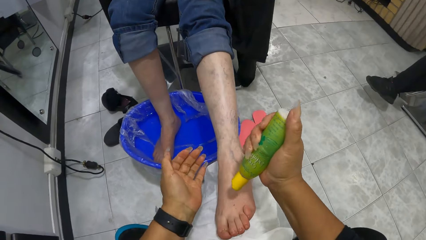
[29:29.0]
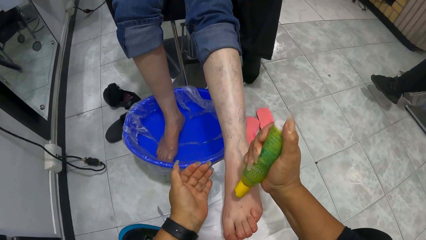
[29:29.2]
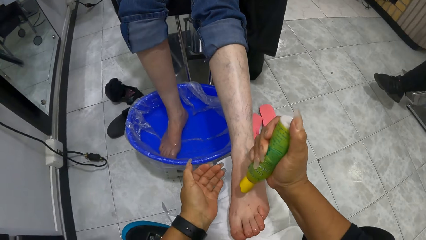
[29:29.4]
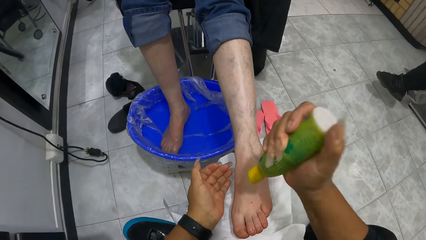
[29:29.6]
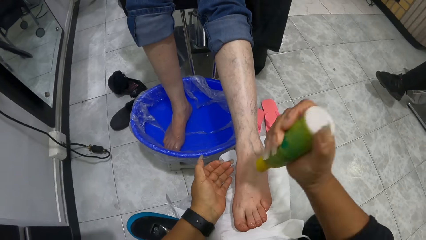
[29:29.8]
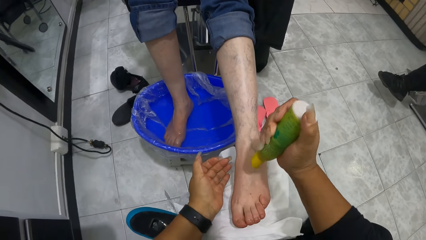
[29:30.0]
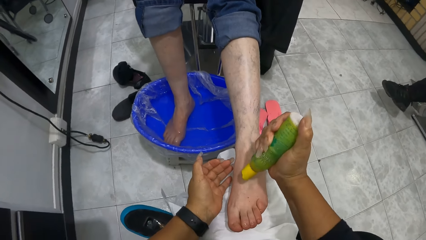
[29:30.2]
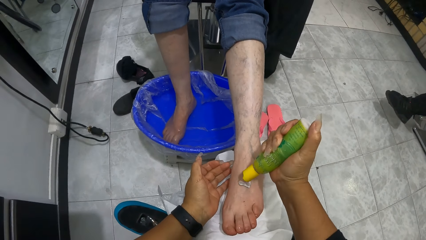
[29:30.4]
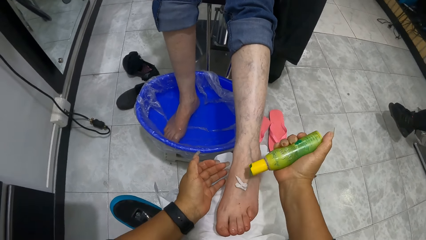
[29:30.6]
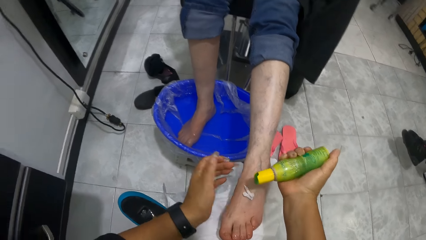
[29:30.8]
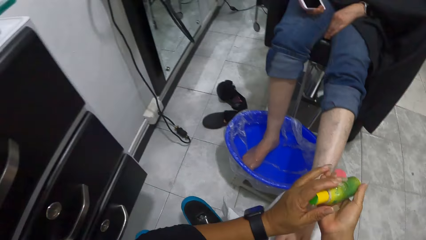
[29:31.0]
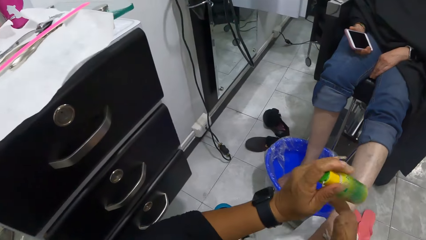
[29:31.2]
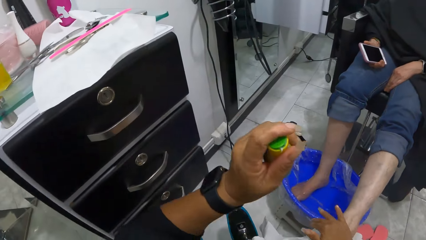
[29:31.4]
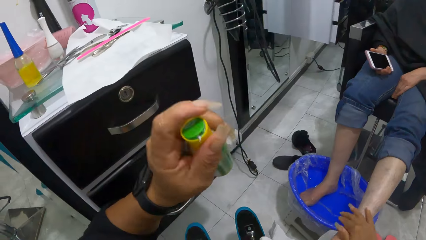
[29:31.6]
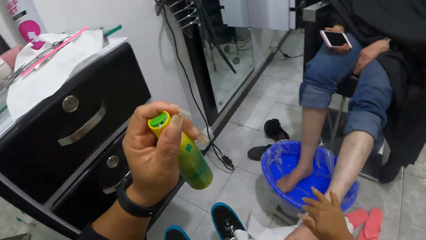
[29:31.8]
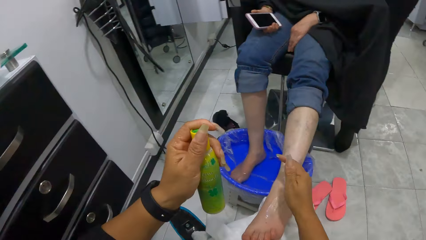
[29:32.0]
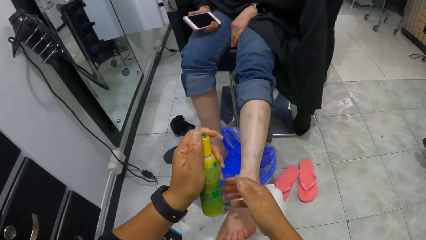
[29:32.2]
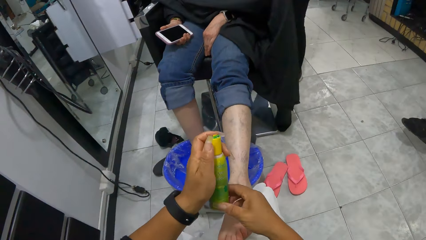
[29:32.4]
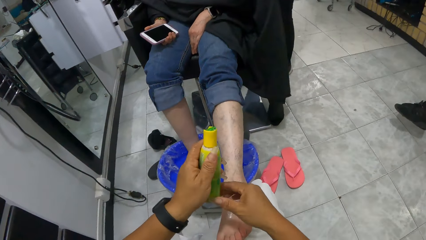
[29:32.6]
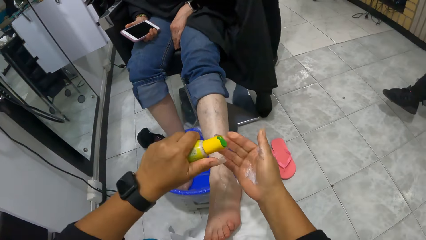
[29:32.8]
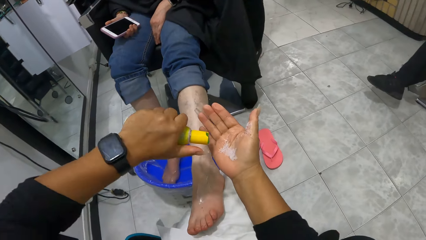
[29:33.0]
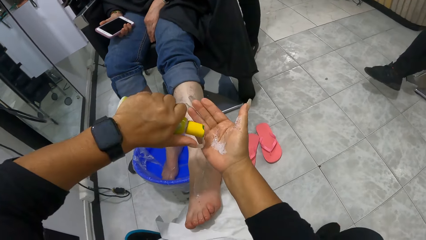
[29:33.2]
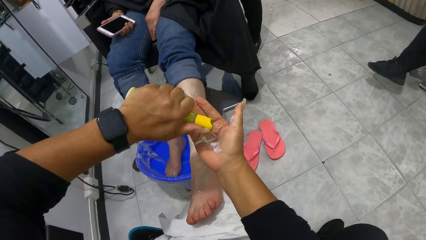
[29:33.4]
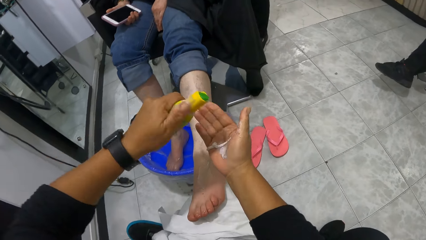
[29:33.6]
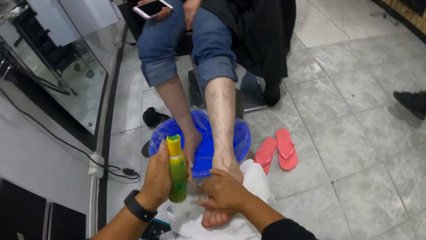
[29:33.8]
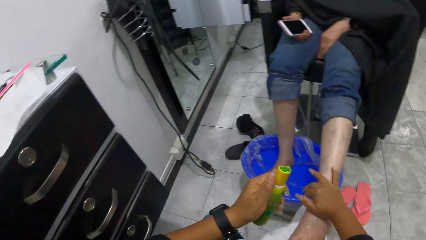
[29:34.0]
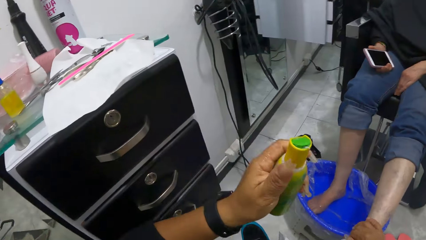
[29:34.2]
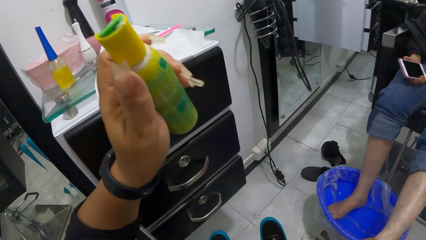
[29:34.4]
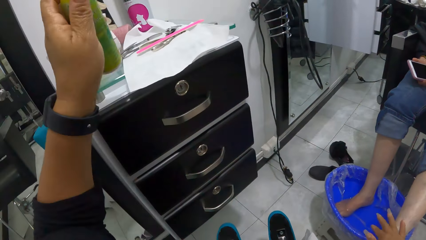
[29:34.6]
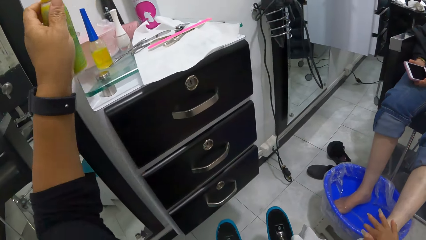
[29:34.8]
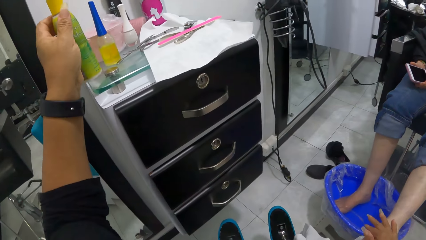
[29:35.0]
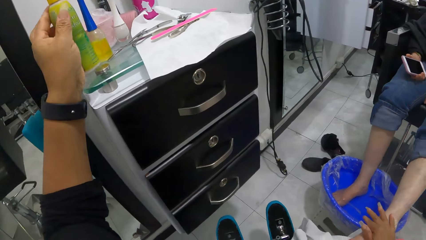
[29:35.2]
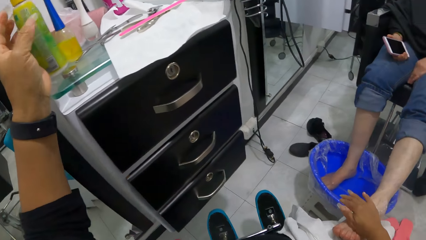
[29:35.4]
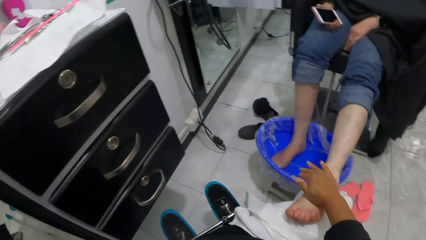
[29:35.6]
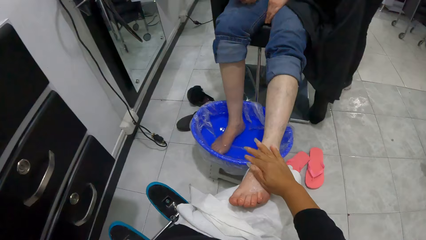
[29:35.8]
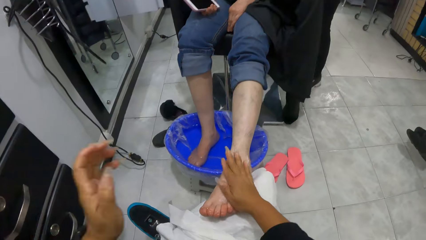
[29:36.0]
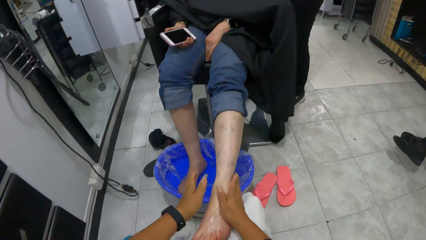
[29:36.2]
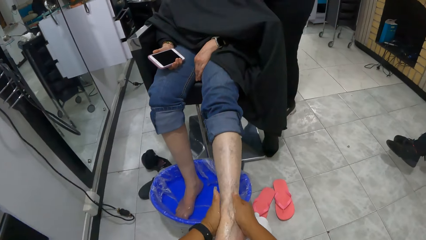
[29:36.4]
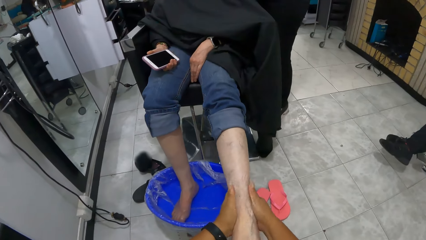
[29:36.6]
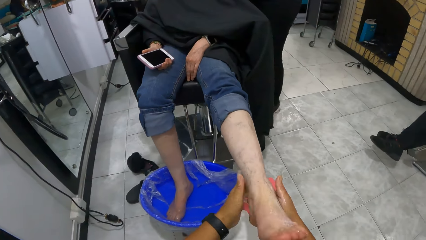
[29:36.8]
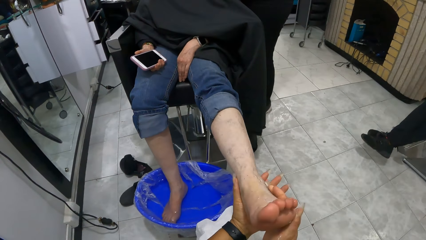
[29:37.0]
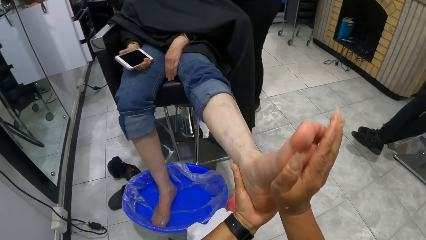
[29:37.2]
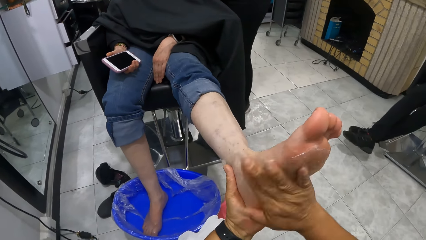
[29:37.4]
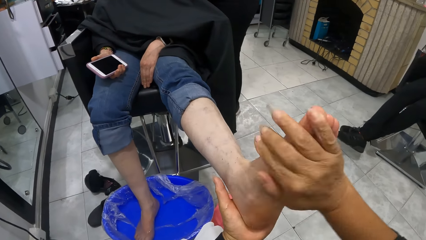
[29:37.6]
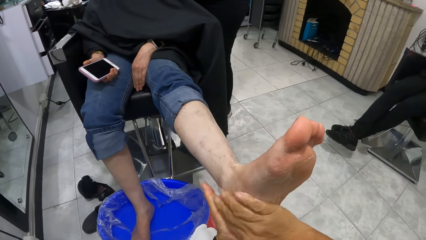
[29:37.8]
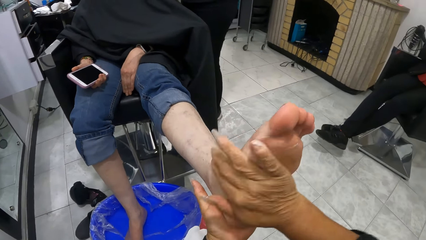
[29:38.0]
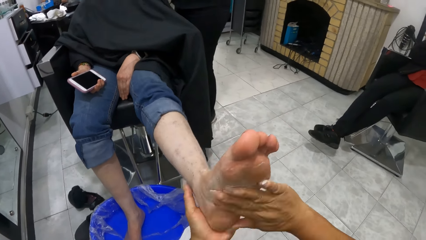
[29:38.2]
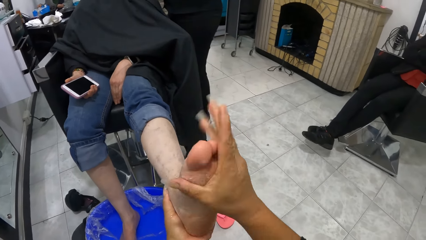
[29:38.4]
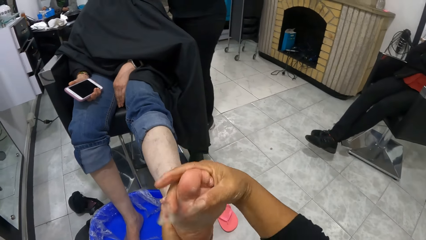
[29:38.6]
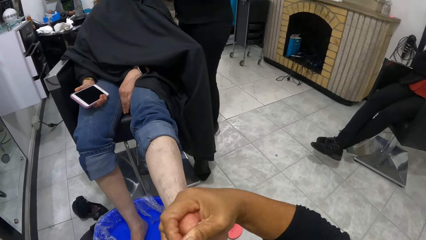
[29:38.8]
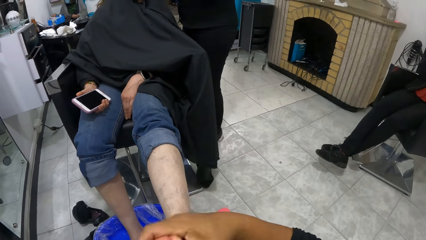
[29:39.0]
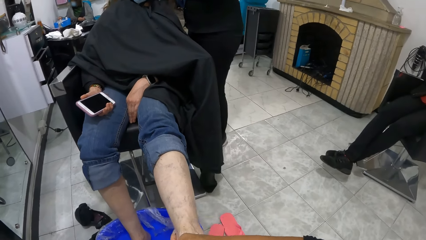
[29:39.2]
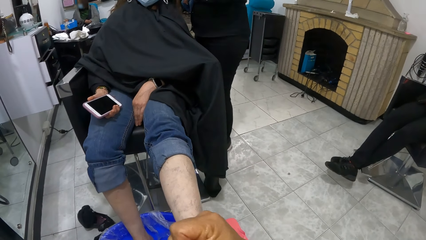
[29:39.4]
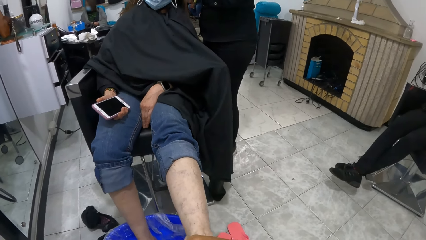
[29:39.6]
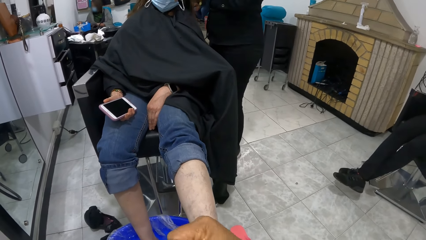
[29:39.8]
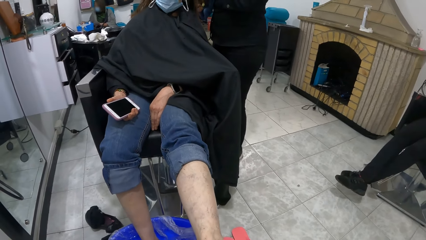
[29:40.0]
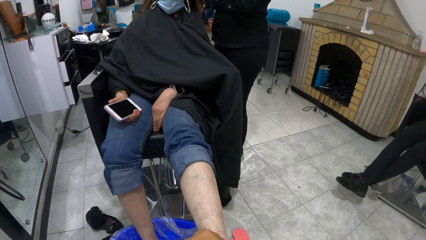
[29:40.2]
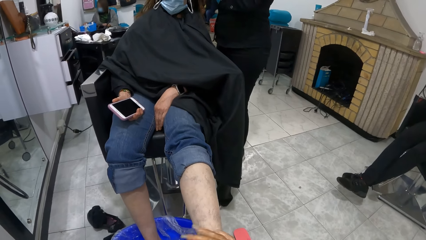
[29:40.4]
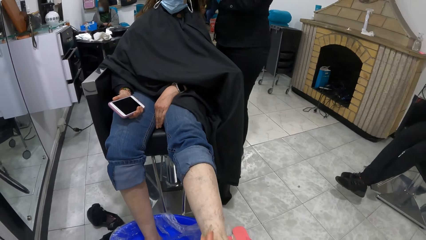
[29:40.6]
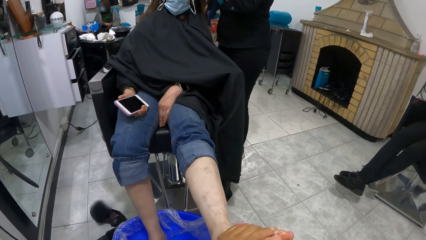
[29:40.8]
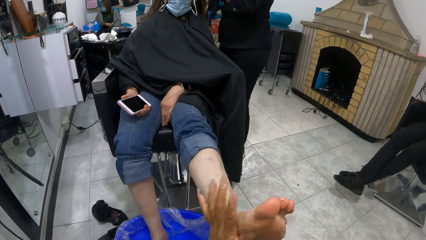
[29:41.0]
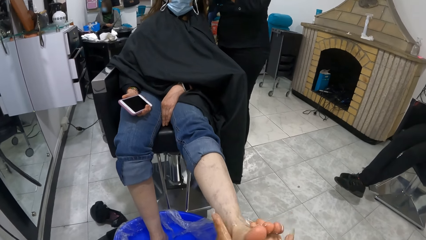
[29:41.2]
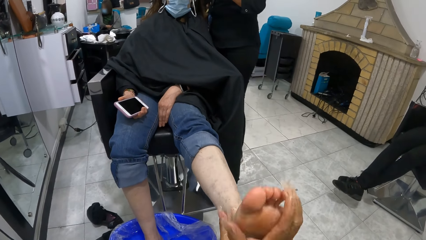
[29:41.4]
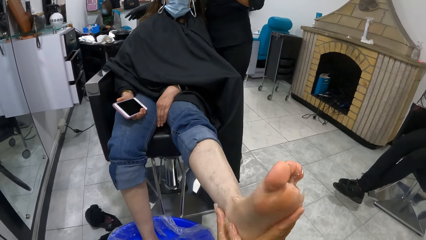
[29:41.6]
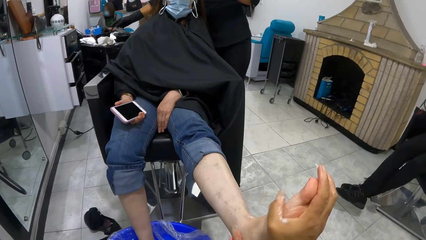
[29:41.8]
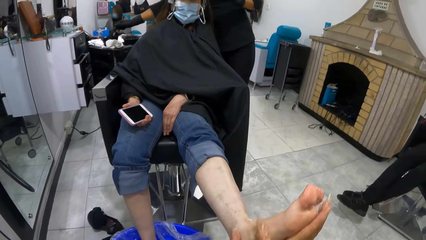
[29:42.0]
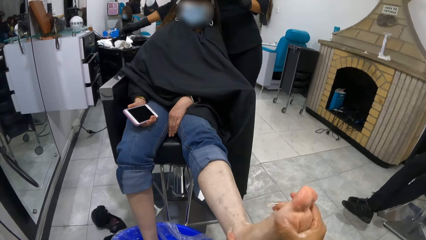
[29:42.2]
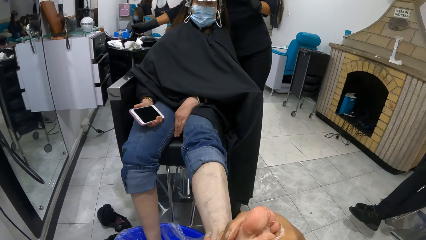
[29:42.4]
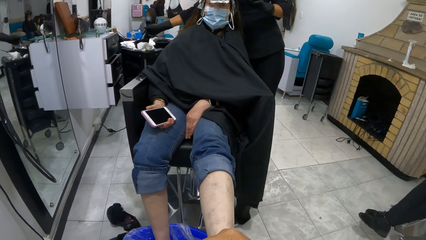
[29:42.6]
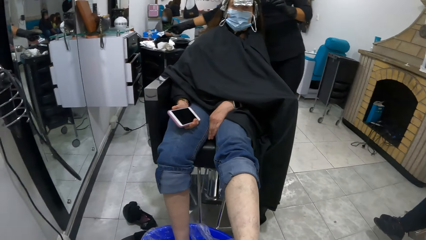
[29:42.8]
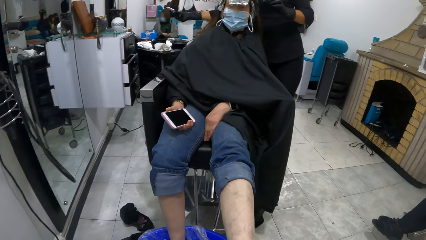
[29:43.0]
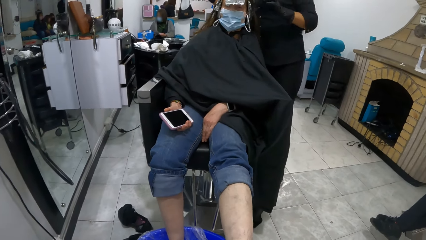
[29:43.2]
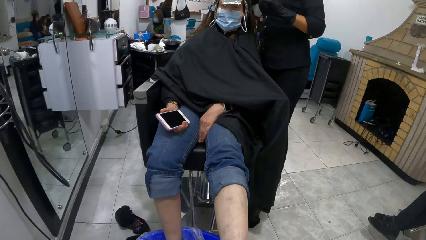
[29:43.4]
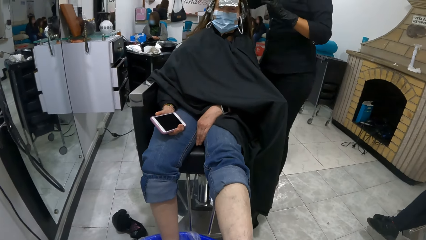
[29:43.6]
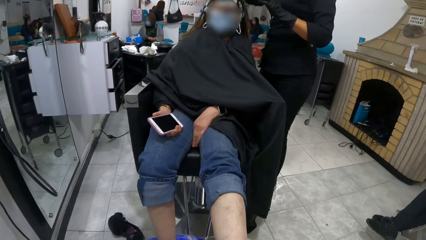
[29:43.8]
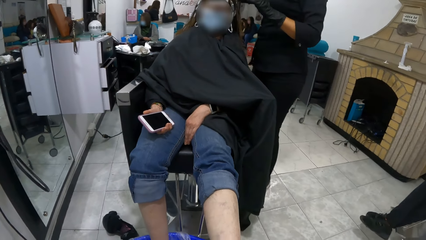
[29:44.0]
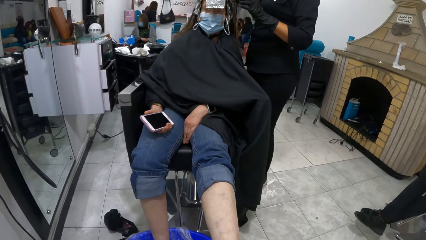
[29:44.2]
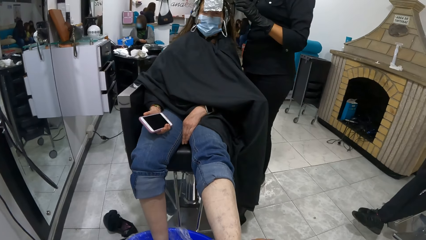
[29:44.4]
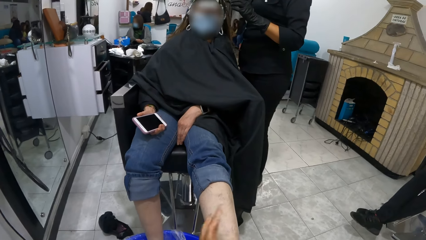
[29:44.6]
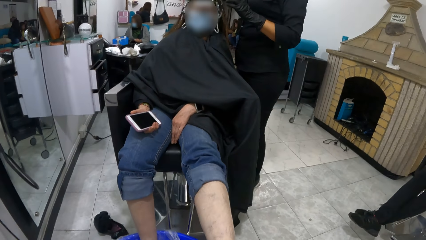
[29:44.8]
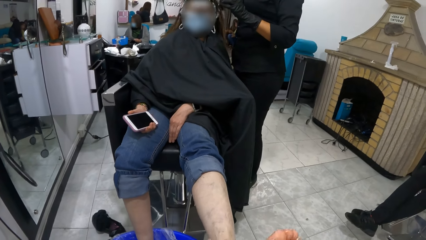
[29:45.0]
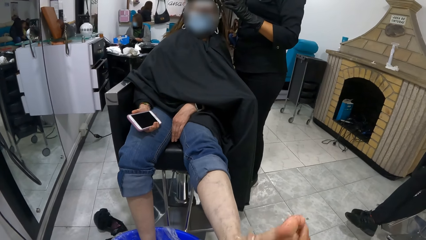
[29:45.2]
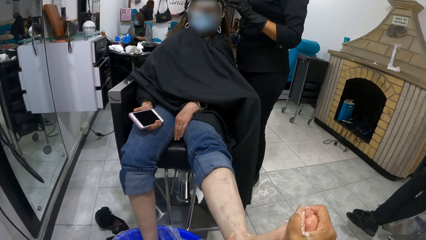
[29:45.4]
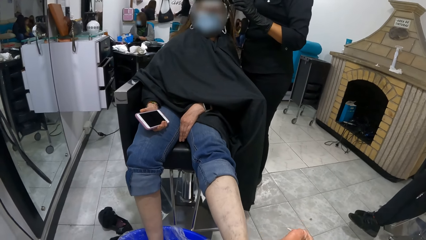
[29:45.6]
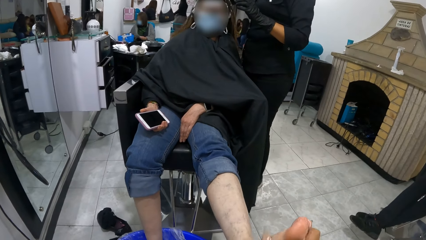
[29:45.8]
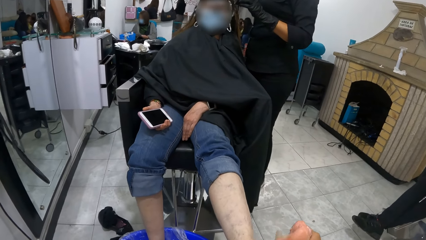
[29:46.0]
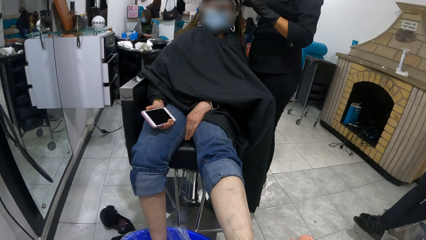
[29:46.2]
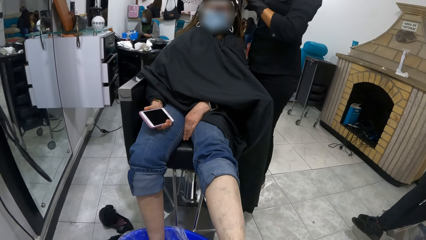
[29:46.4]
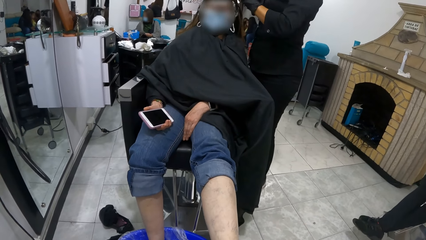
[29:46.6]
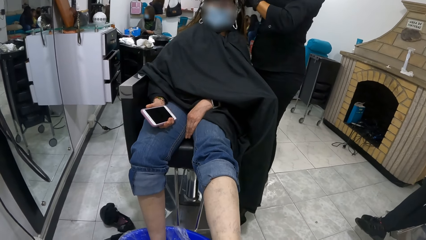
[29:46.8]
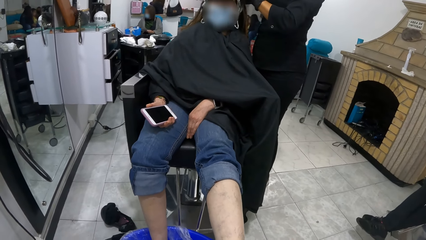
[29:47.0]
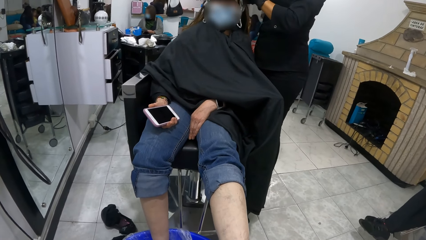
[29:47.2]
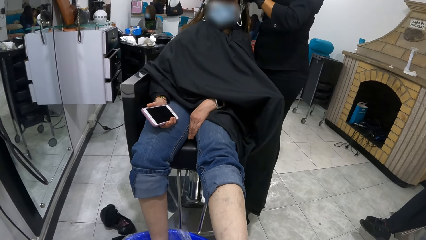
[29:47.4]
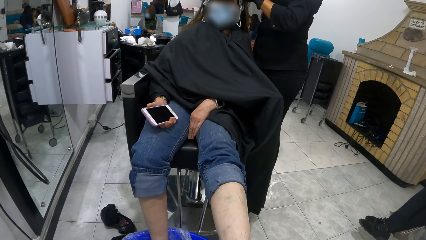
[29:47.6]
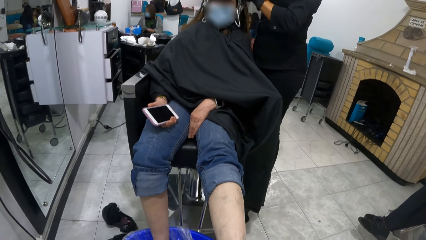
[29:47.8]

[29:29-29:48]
The camera wearer squeezes some foot cream from the bottle of foot cream on the left foot of the woman with her right hand. She transfers the bottle of foot cream from her right hand to her left hand. She places the cream on the table. She rubs the foot cream on the left foot of the woman with her right hand. She squeezes some foot cream from the bottle of foot cream in her left hand on her right palm. She rubs the foot cream on the left foot of the woman with her right hand. She places the bottle of foot cream on the shelf with her left hand. She lifts the left foot of the woman from her thigh with both hands. She rubs the foot cream on the left foot of the woman with her right hand. She massages the feet. She rubs the foot cream on the left foot of the woman with both hands. The other woman scoops some hair relaxer from a container on a rack with a comb in her right hand, picks the comb with hair relaxer from the container on the rack with her right hand, and applies the hair relaxer on the head of the woman with the comb in her right hand.
